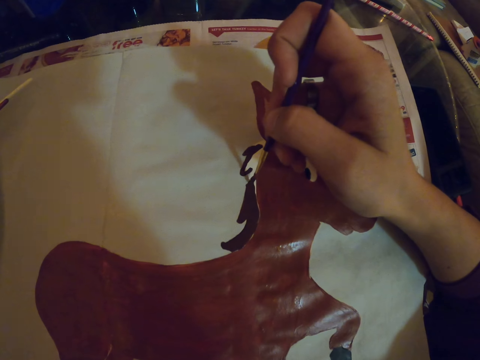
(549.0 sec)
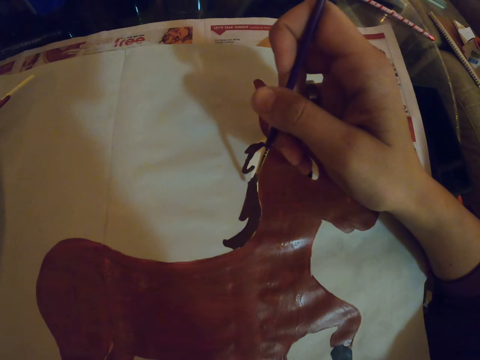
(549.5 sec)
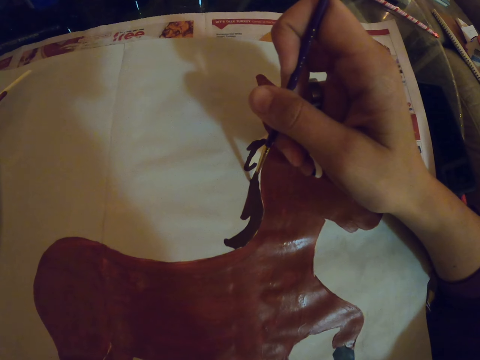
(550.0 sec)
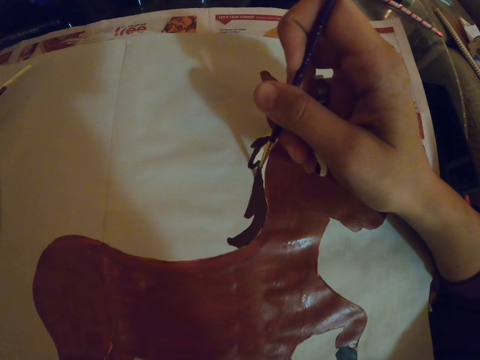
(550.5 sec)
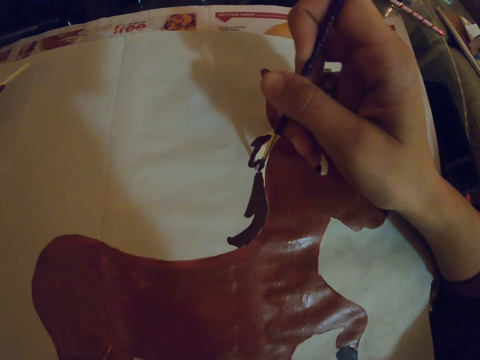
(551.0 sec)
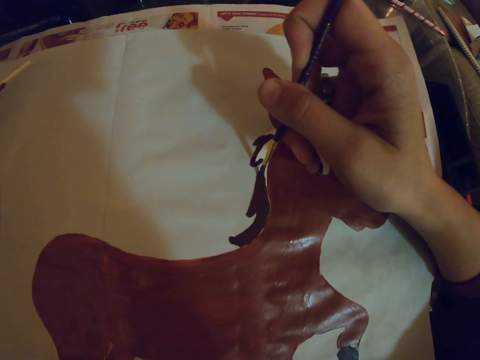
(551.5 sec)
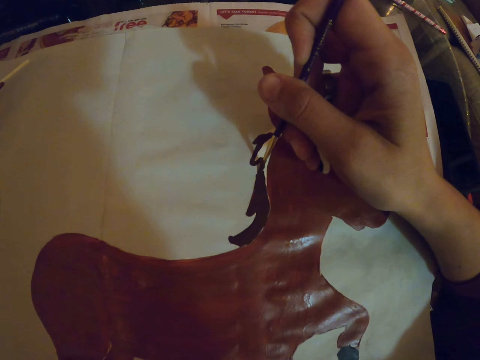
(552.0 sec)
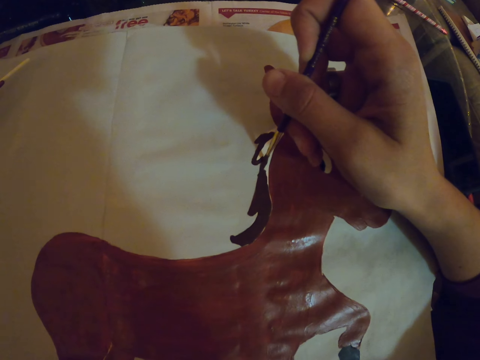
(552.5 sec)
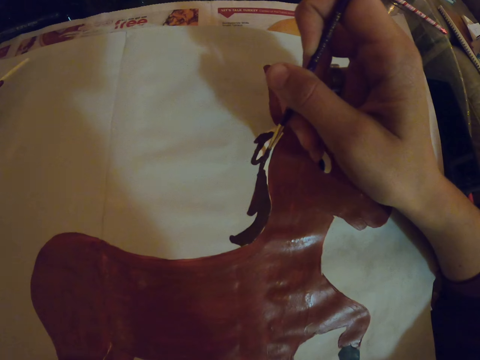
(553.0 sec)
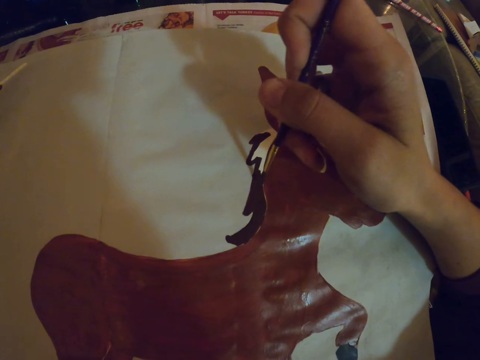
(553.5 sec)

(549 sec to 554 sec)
The camera wearer paints the drawing with the paint brush.

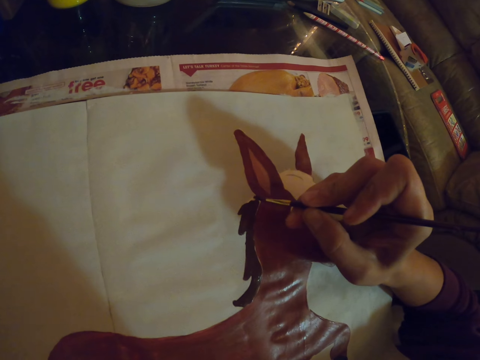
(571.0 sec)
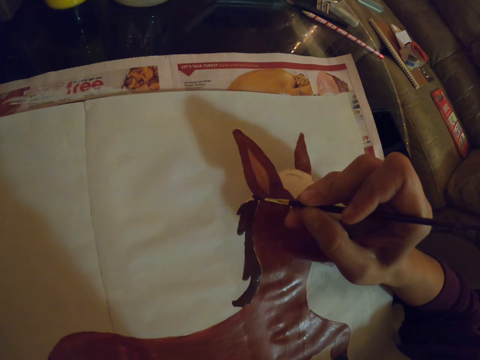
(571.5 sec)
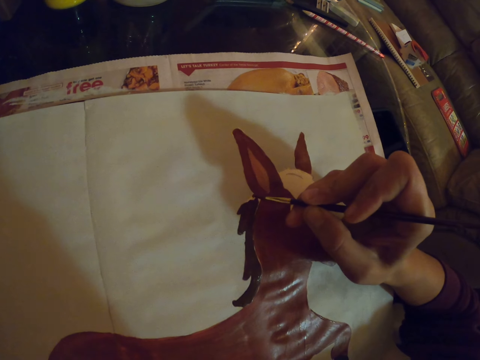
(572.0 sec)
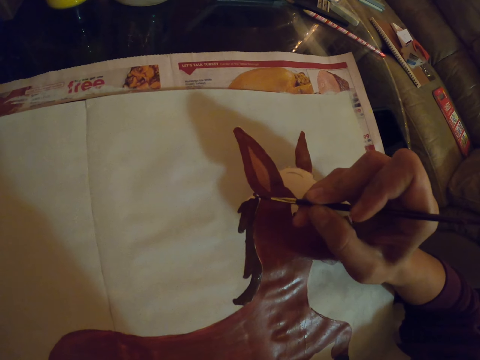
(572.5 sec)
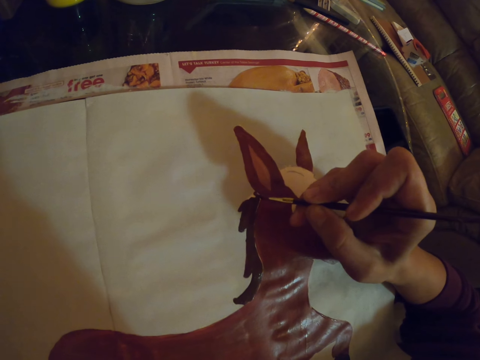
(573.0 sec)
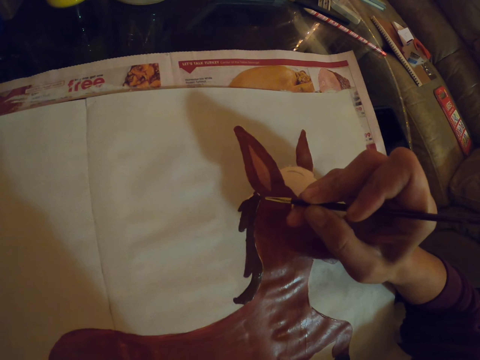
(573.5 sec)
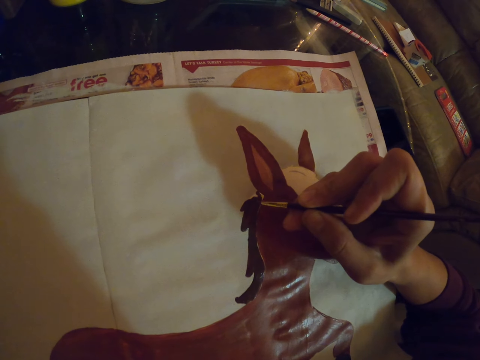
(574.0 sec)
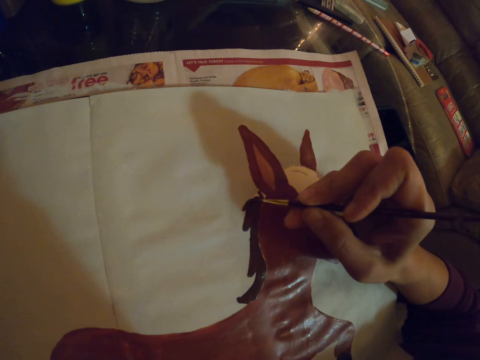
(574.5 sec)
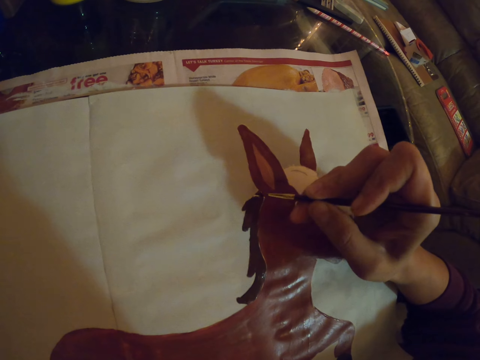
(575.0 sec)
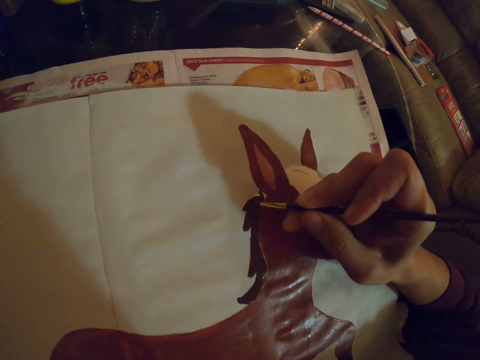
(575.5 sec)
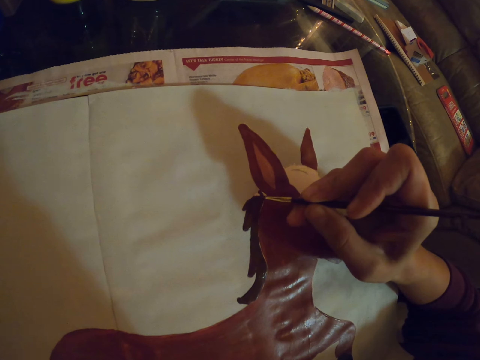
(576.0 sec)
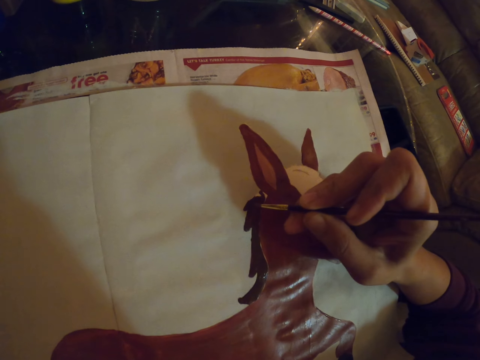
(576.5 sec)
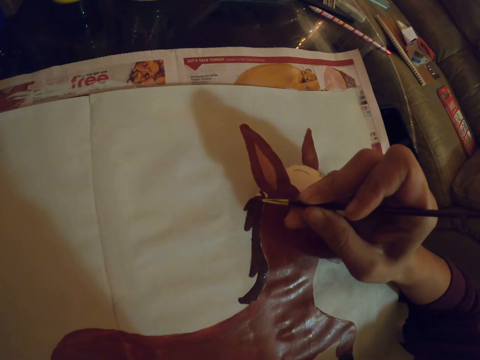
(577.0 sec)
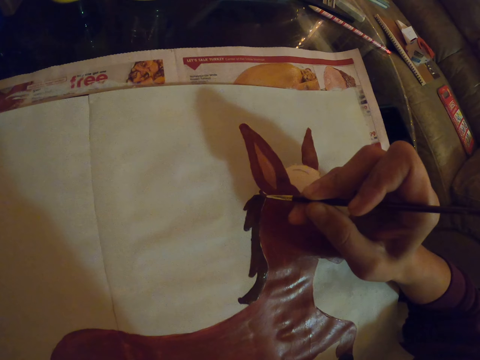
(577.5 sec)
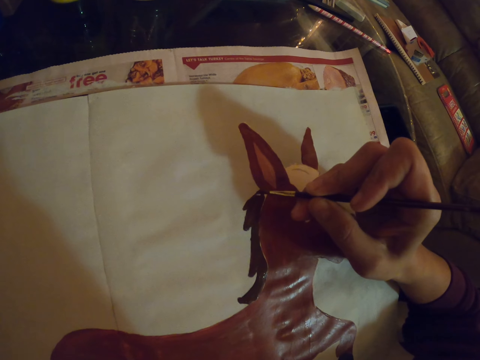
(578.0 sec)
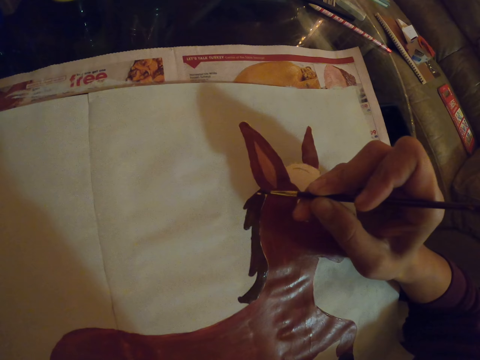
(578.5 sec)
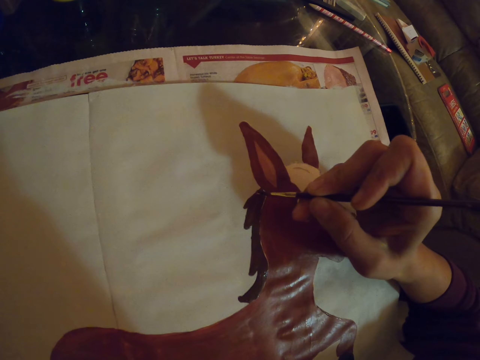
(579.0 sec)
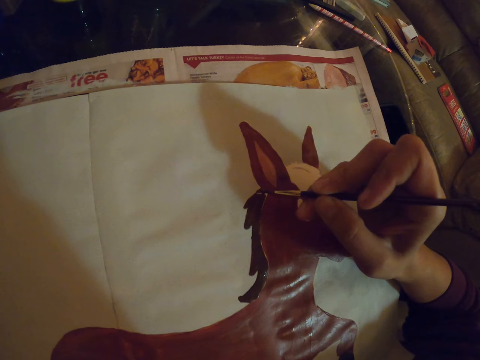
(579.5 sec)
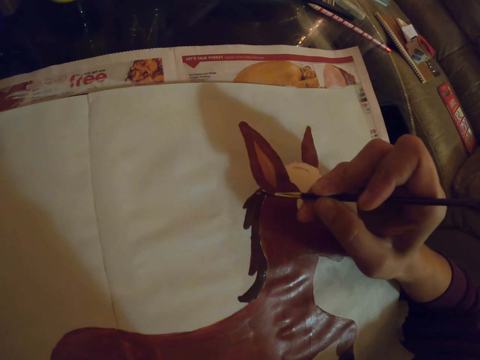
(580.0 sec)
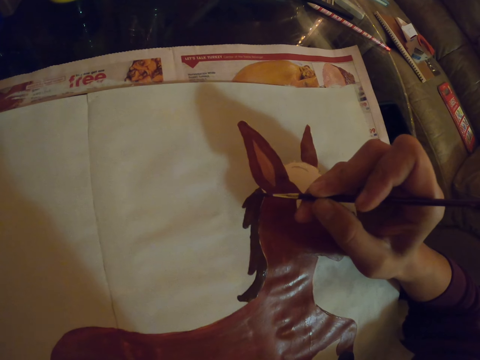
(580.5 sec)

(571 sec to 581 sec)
The camera wearer paints the drawing with a paint brush.

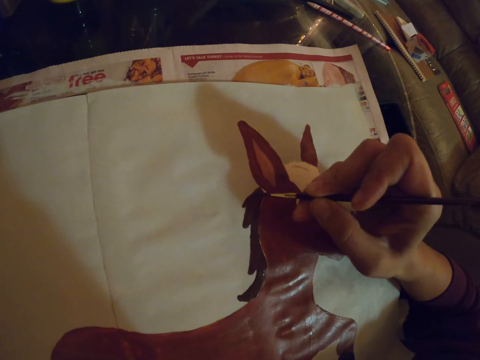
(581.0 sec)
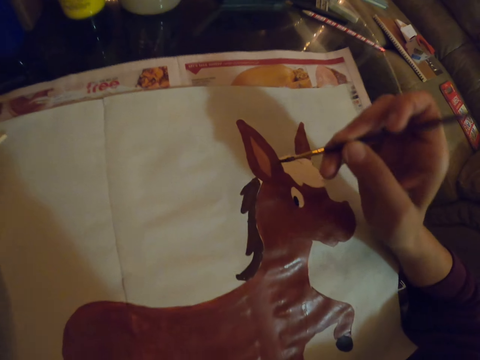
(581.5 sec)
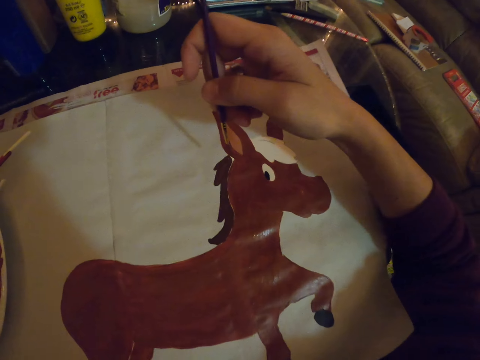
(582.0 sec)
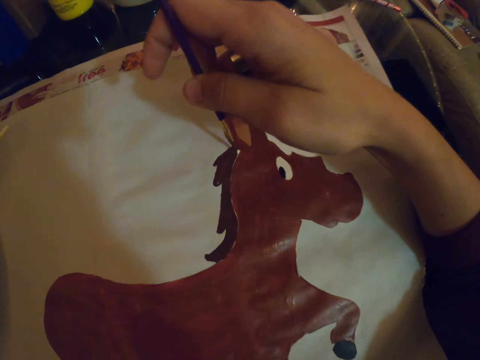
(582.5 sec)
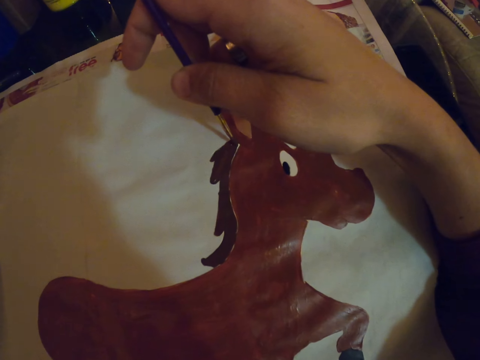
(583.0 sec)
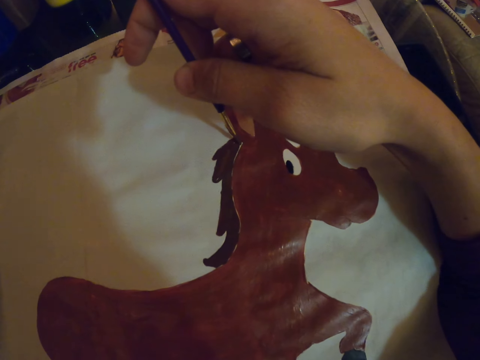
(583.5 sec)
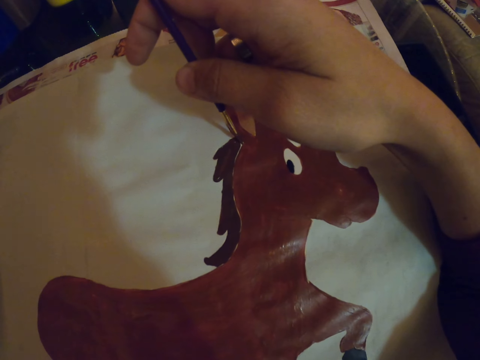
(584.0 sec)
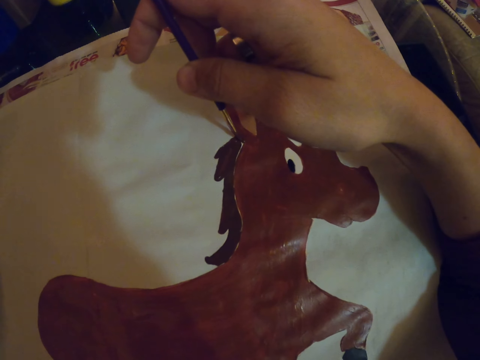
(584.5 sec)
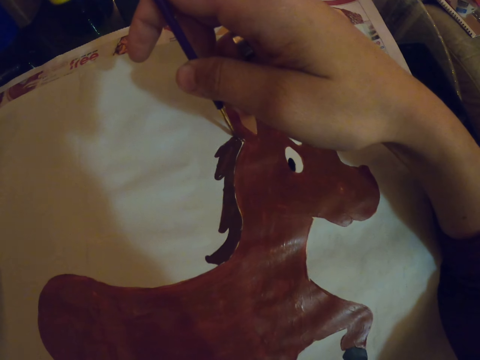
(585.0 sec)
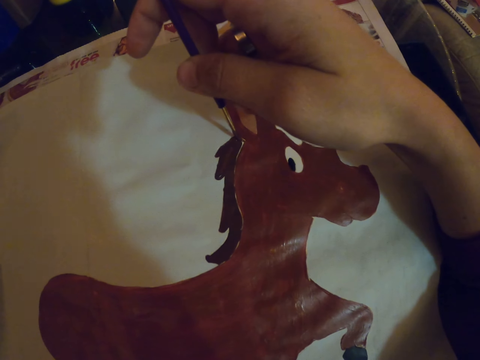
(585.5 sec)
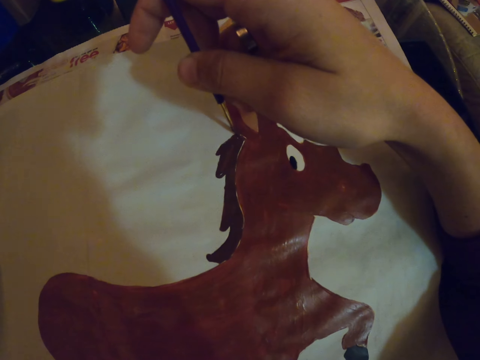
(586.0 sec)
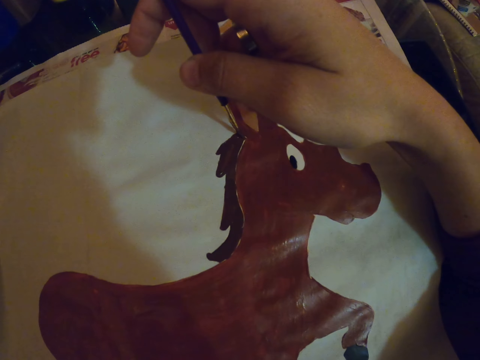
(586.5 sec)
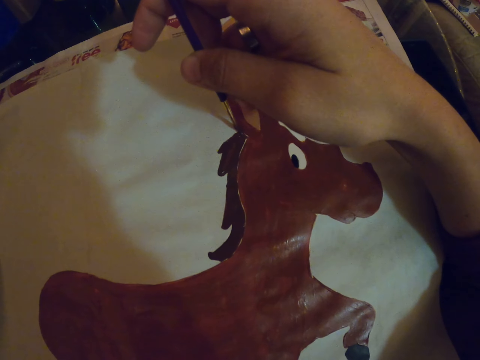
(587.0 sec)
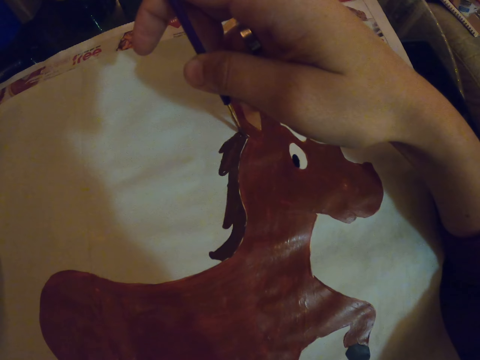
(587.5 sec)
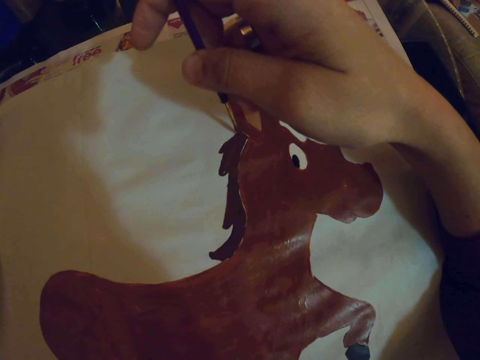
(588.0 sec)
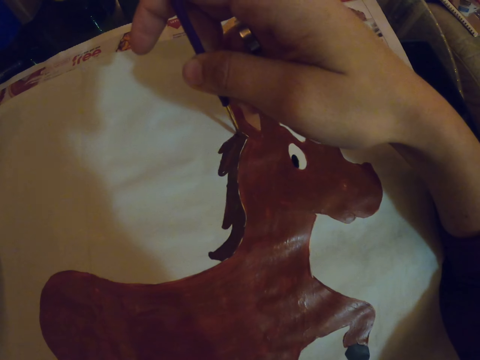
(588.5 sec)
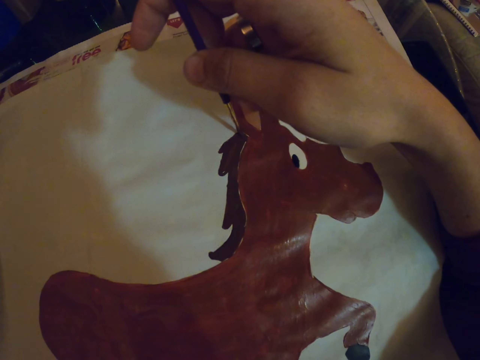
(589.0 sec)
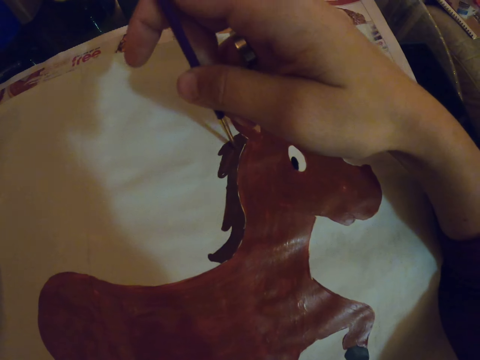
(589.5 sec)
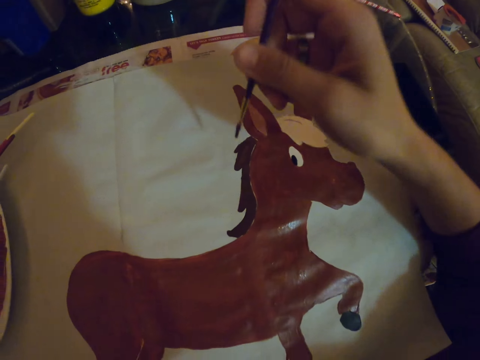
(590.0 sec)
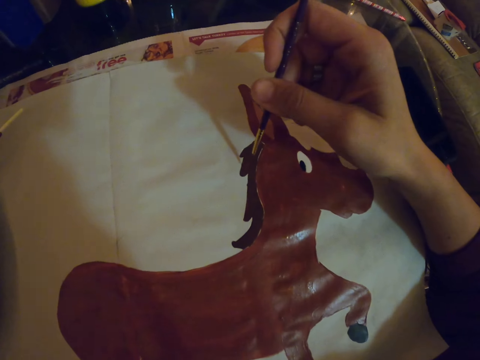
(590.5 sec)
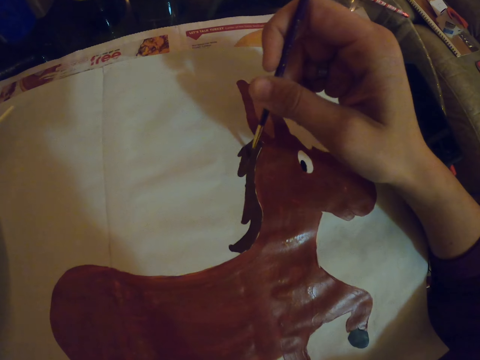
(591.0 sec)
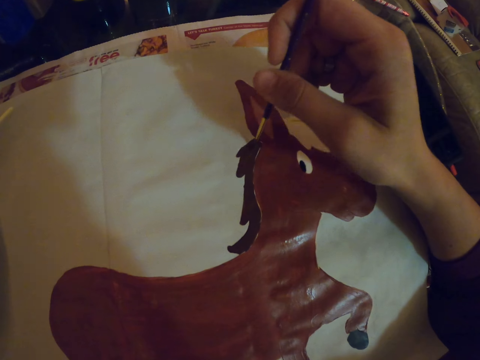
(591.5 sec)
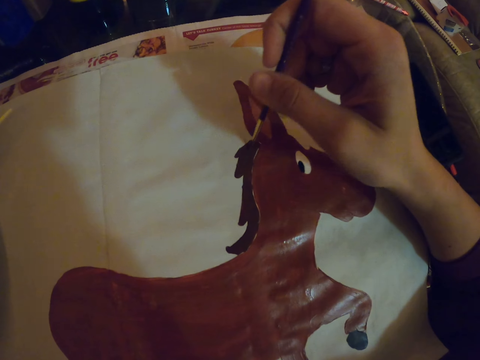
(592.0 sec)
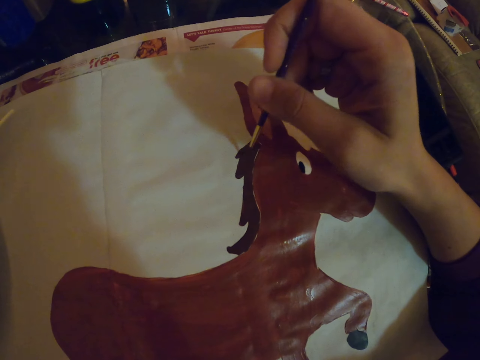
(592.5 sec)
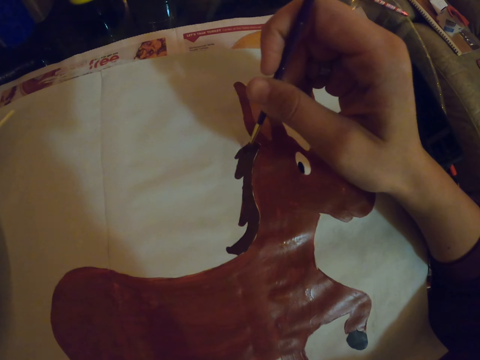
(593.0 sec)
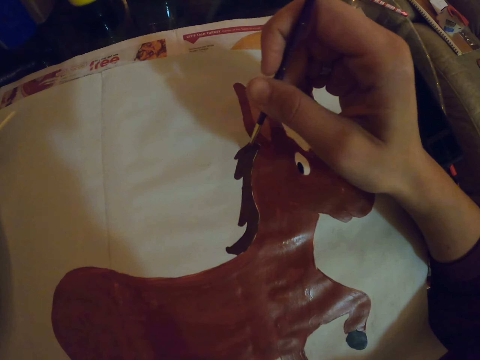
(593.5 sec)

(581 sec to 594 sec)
The camera wearer turns to the side. They paint a picture on the paper.
